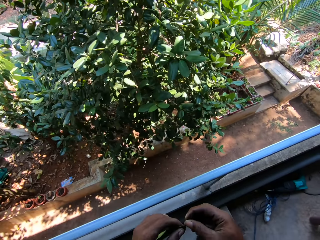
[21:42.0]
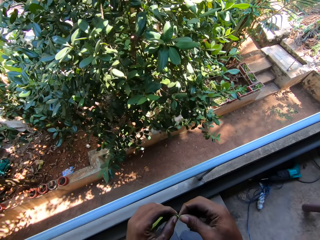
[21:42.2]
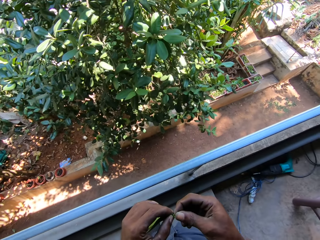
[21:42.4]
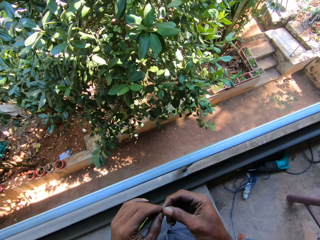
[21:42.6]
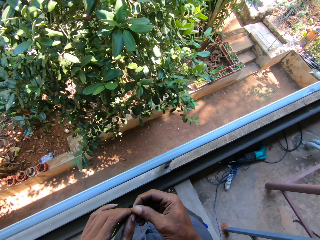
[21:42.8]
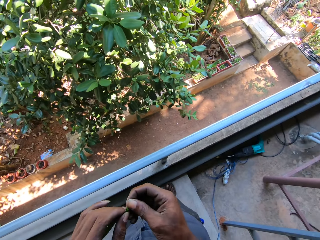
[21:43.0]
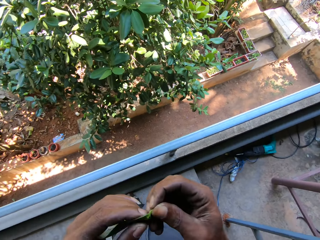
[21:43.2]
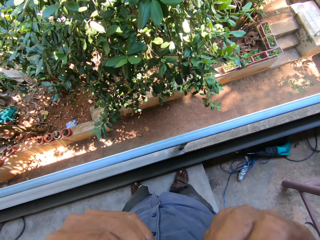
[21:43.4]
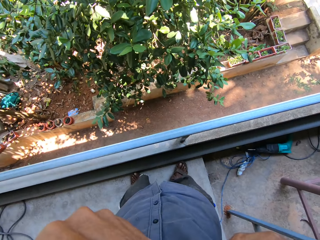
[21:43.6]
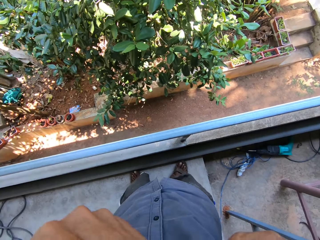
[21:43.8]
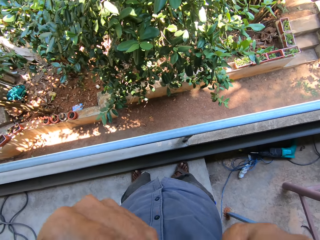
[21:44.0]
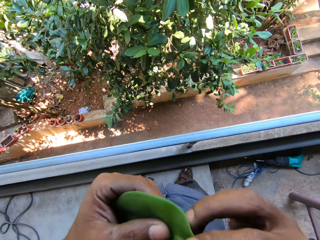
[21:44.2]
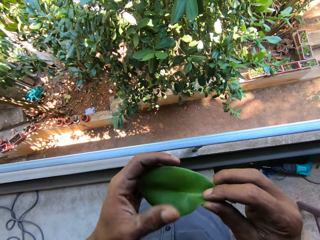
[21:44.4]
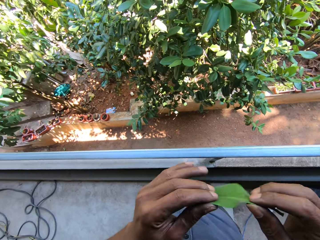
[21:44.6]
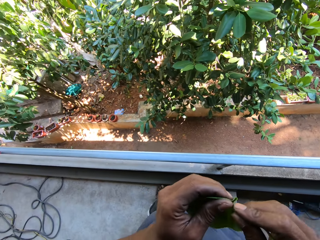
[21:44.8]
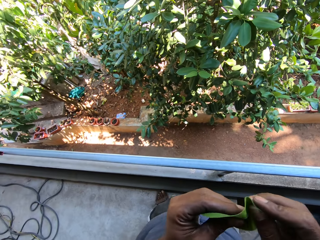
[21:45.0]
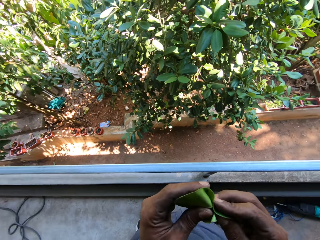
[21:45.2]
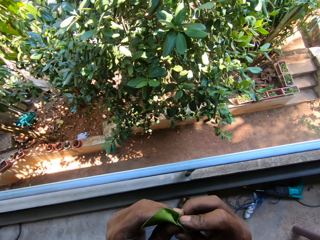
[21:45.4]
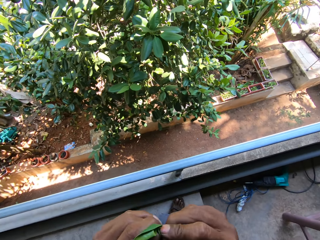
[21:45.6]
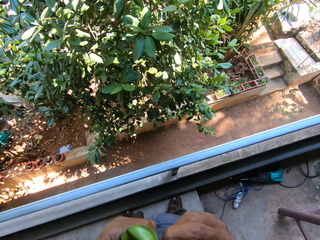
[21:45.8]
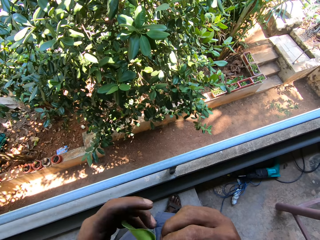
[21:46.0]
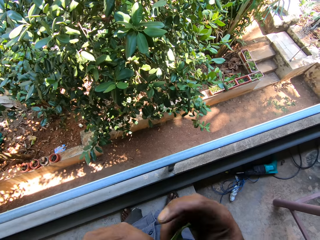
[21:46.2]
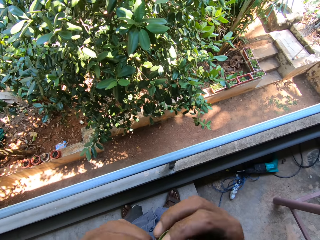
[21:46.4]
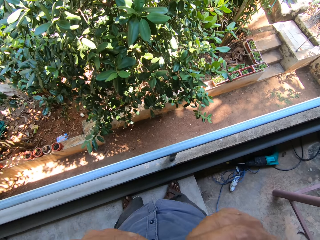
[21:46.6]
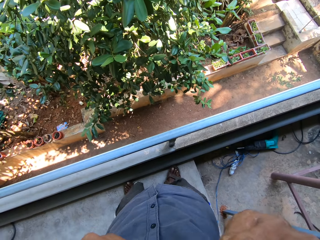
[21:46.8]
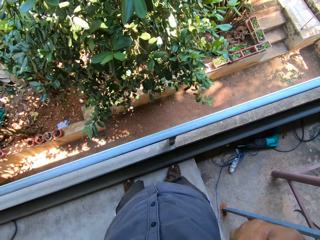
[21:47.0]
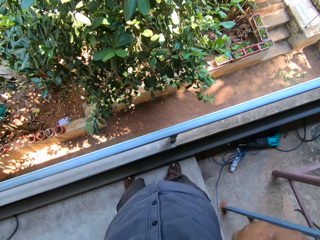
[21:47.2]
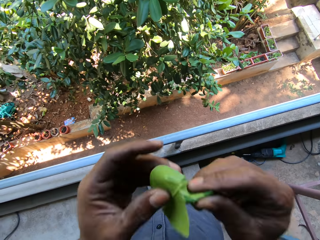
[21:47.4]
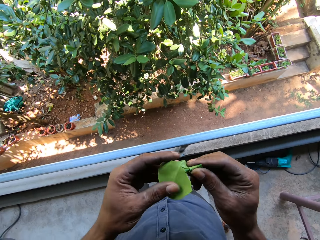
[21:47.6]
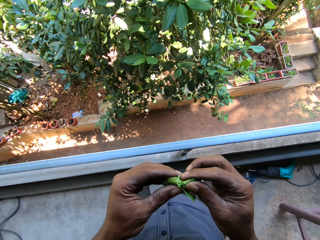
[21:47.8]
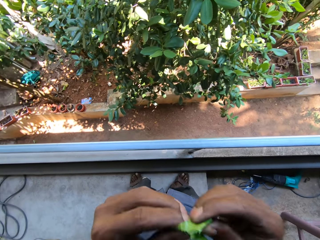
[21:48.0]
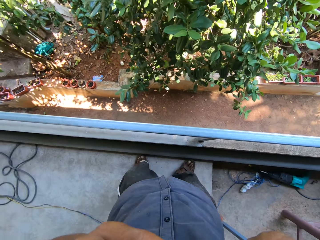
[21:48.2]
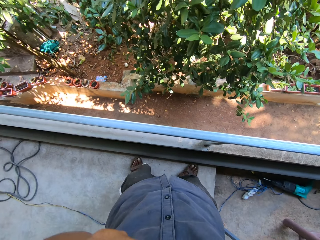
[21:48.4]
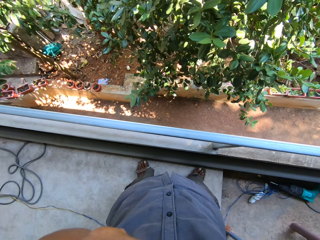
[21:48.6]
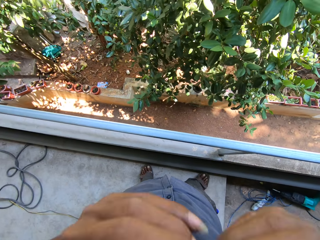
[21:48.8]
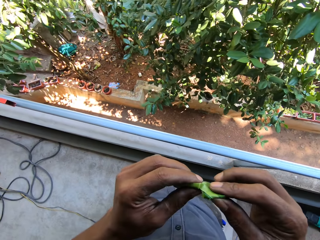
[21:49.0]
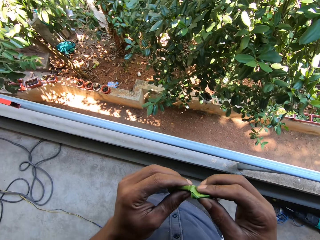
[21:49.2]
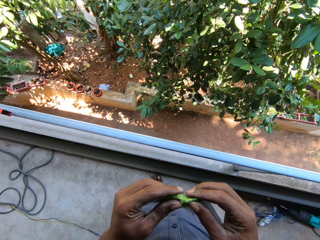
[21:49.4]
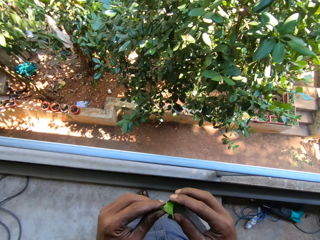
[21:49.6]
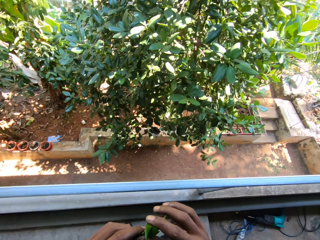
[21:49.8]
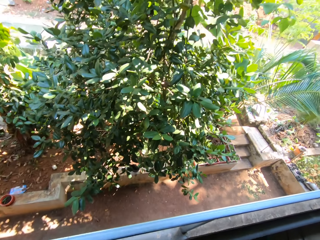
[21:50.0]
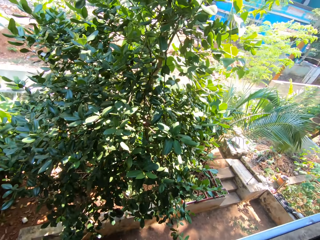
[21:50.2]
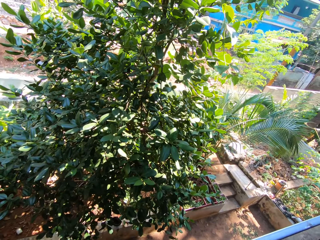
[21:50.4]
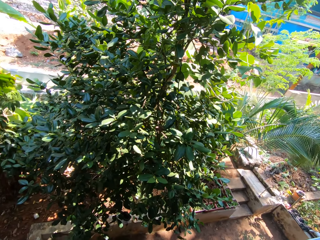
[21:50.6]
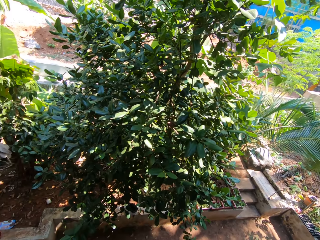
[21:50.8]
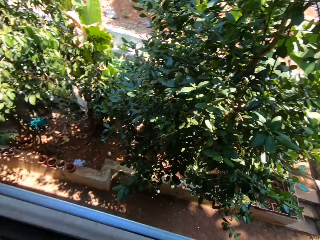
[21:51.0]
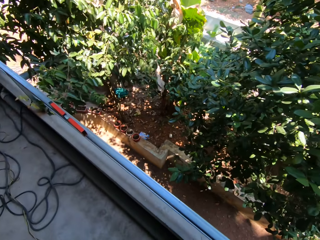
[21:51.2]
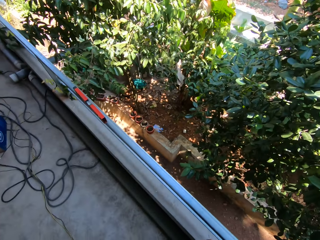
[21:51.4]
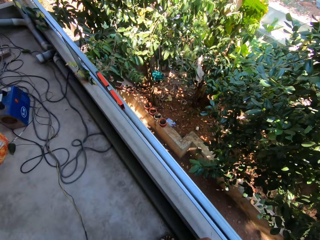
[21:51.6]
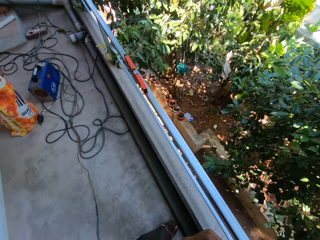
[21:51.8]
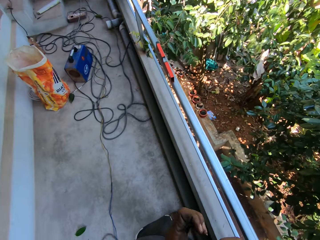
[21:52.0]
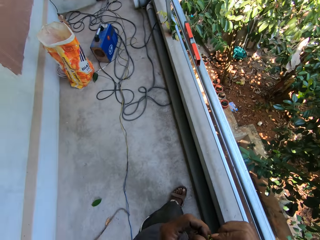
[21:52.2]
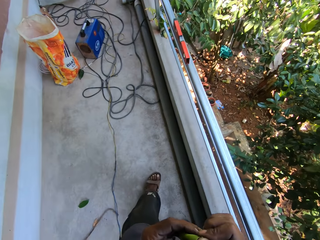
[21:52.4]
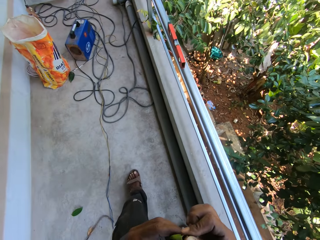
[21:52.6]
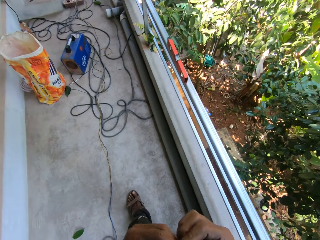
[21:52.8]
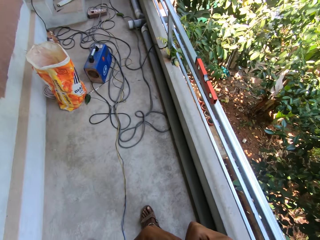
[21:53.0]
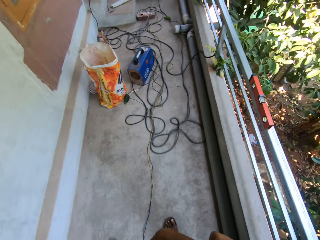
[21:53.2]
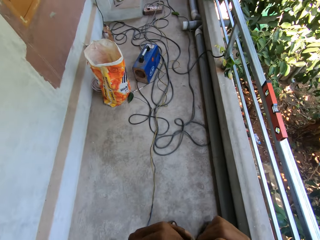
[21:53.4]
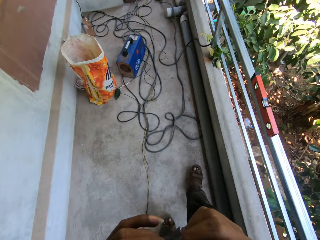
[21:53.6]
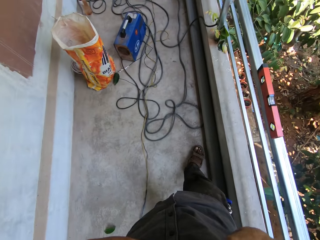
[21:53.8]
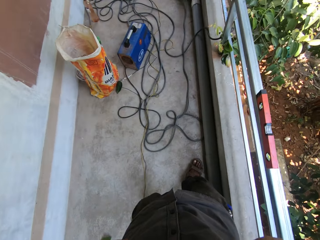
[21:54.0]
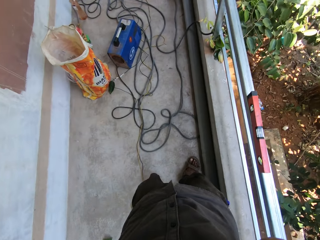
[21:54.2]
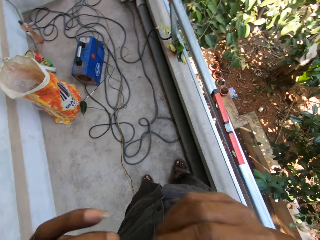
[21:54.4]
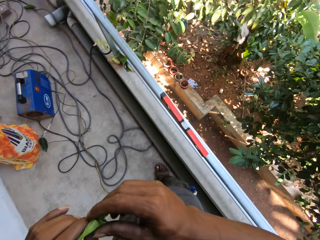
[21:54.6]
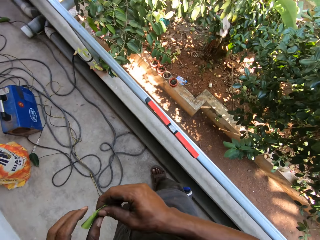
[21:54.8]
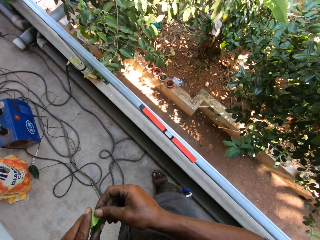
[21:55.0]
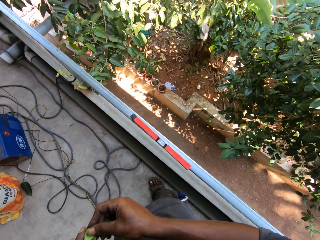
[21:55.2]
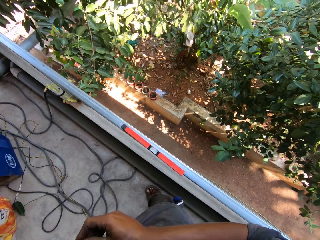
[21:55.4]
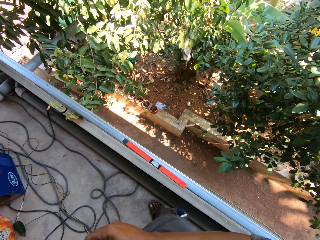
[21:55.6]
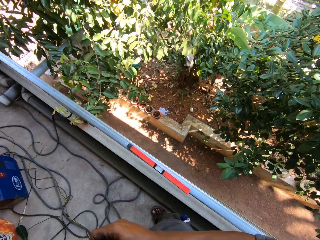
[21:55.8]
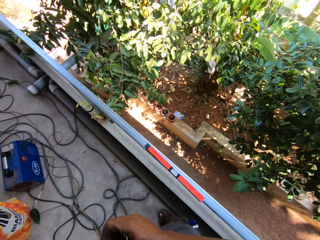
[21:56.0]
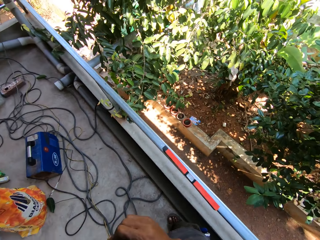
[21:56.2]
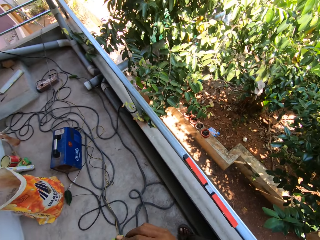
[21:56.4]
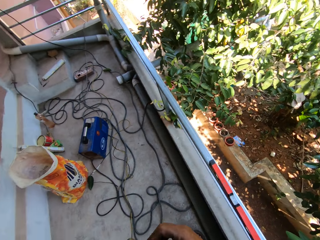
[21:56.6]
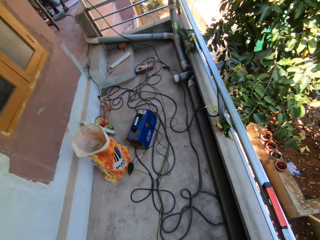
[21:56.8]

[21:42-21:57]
The camera wearer holds the leaf with both hands. He raises the leaf with both hands. He bites the leaf. He squeezes the leaf with both hands. He folds the leaf. He bites the leaf. He raises the leaf with both hands. He stares around. He squeezes the leaf with both hands. He raises the leaf with both hands. He stares around.

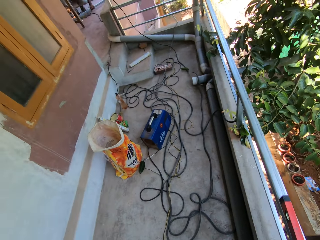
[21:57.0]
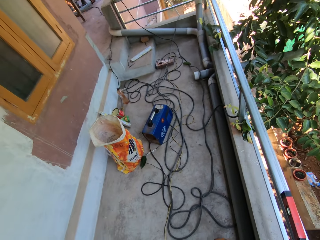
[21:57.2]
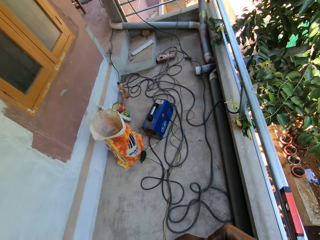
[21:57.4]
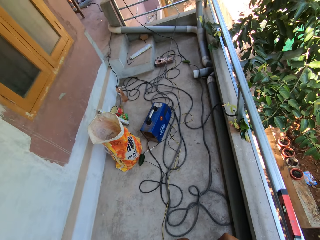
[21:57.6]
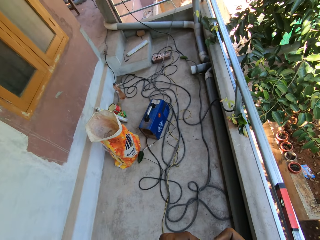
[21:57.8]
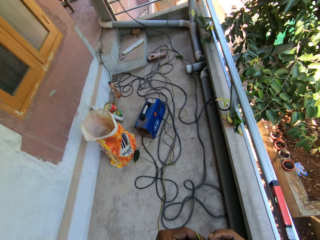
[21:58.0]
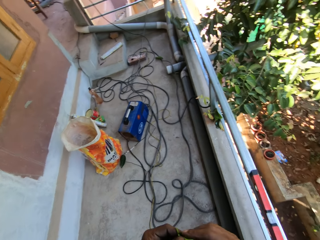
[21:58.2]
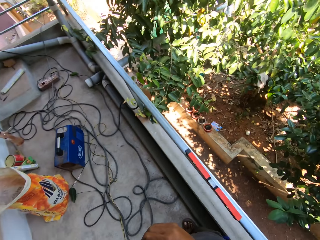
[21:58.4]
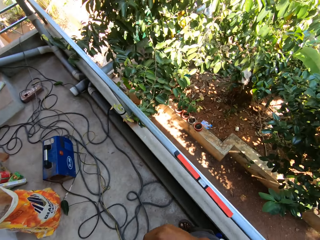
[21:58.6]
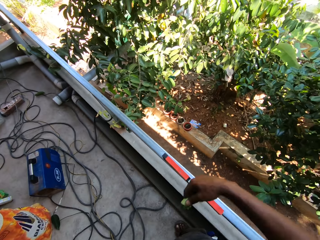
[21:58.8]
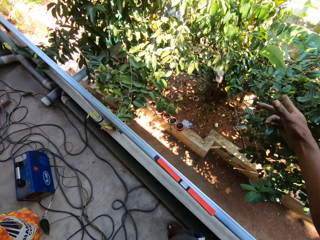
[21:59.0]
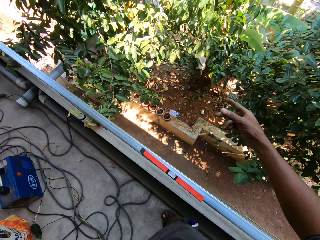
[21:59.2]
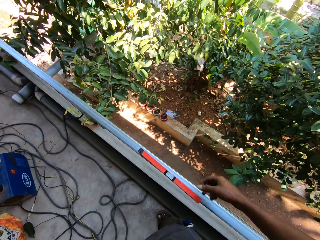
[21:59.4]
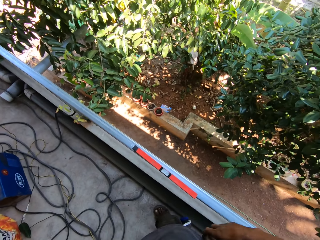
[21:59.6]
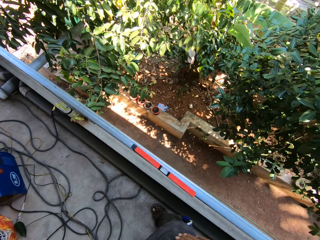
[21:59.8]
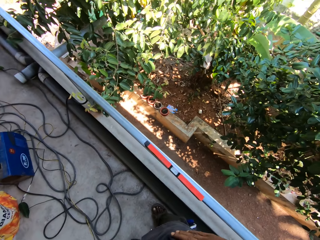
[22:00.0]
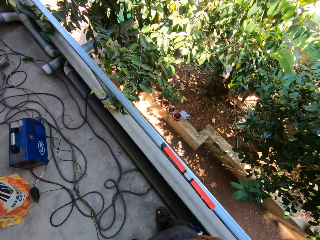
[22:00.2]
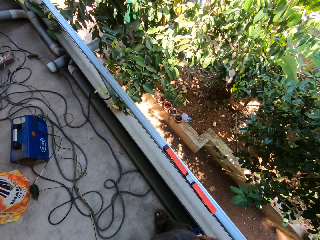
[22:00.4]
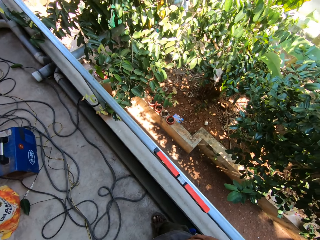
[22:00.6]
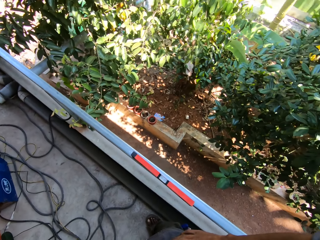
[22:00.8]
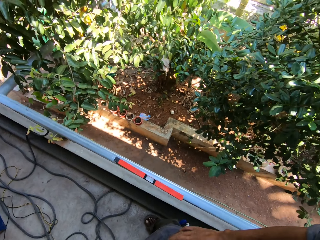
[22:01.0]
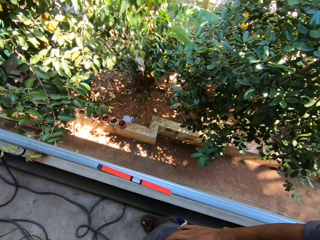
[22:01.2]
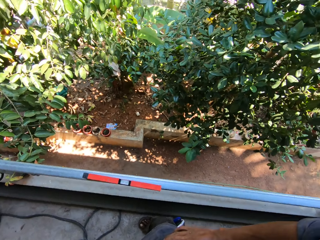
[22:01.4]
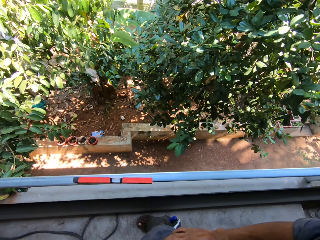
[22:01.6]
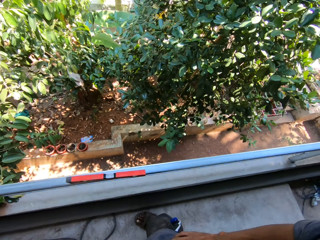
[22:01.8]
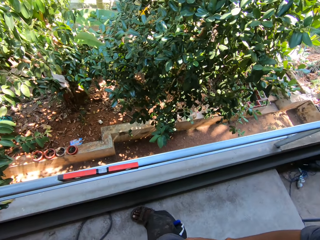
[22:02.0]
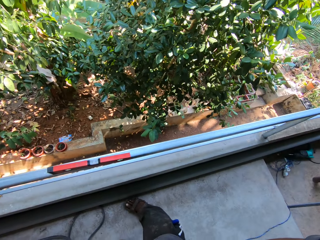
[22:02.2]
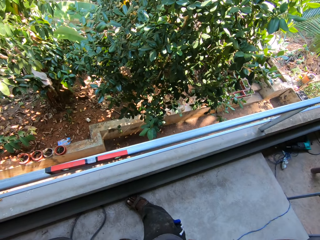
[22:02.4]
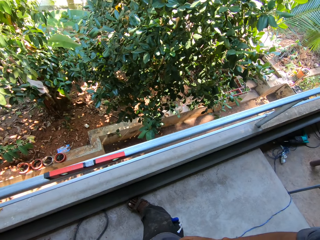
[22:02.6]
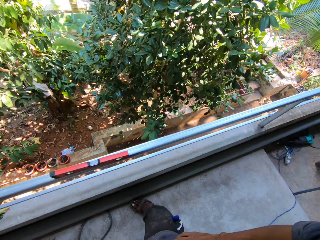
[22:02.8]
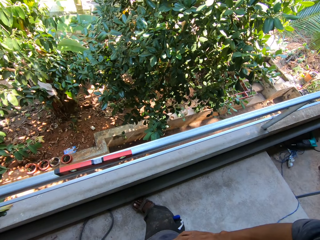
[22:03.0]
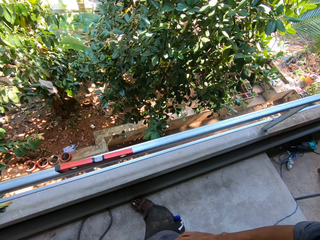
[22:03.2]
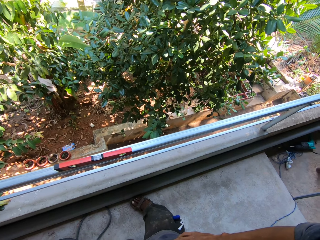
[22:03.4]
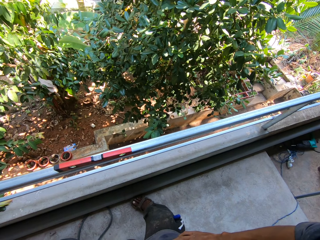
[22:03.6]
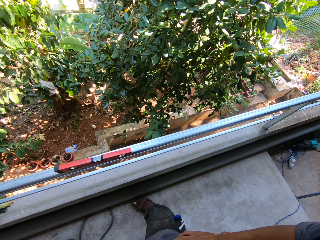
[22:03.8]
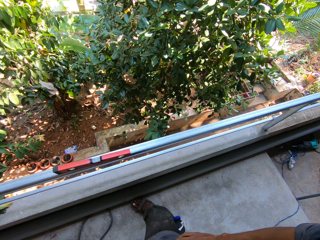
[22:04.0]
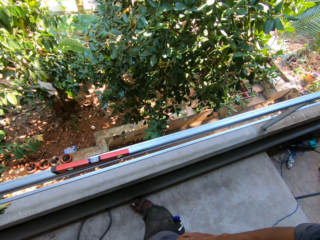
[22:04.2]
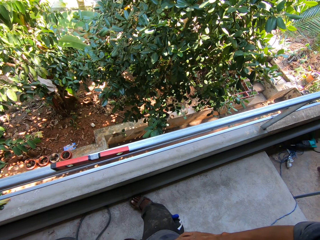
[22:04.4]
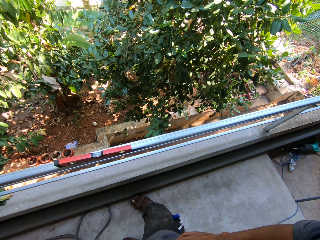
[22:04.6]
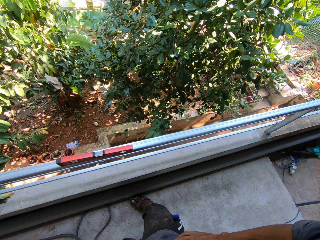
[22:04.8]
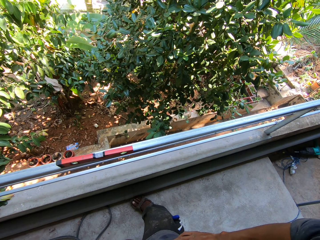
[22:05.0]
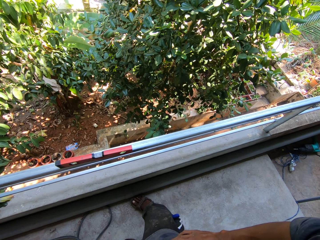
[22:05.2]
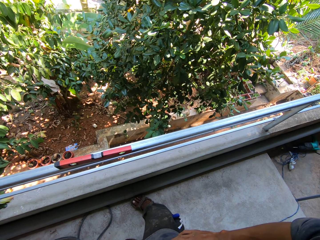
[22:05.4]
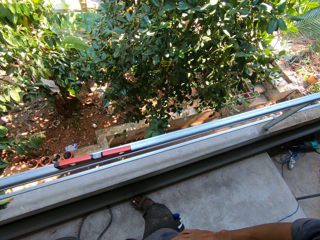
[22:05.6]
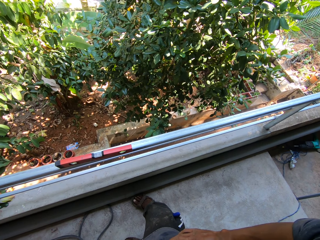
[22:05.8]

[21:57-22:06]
The camera wearer throws the leaf with his right hand. He stares around.
